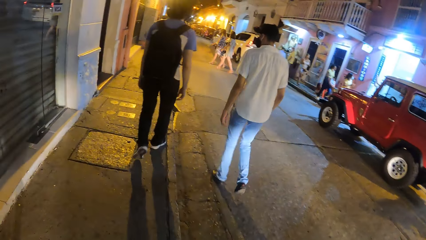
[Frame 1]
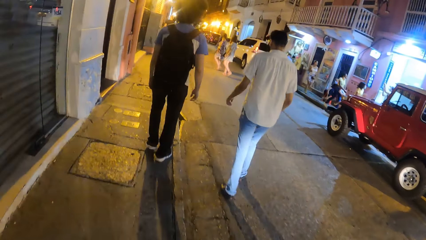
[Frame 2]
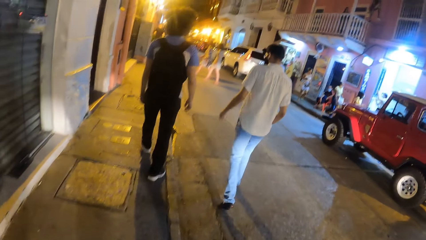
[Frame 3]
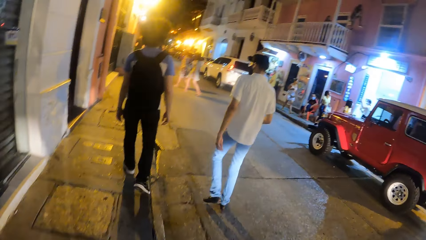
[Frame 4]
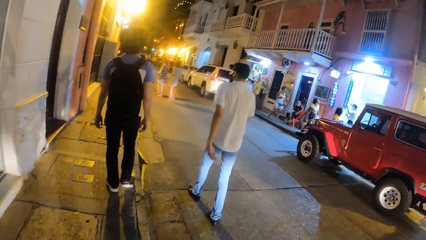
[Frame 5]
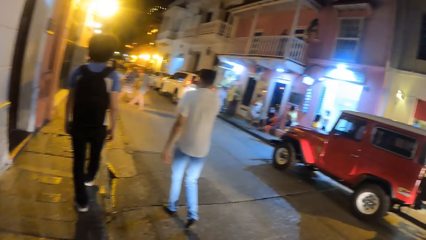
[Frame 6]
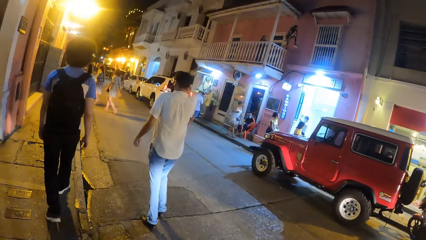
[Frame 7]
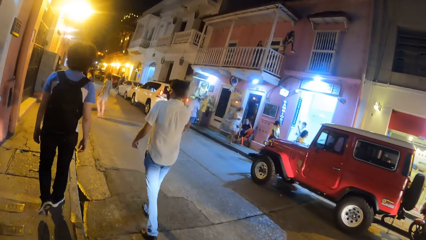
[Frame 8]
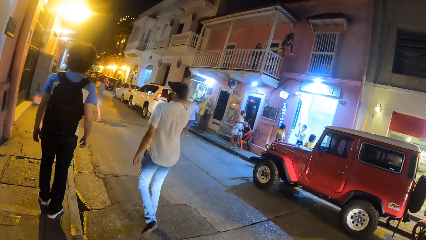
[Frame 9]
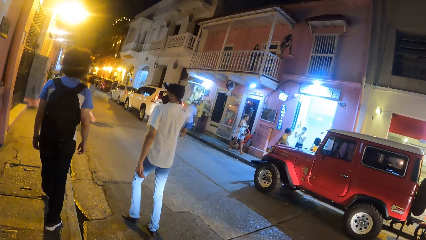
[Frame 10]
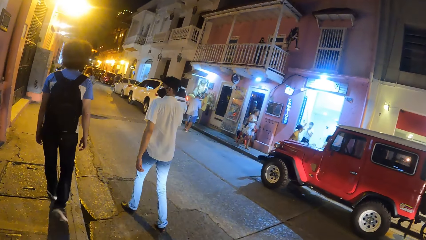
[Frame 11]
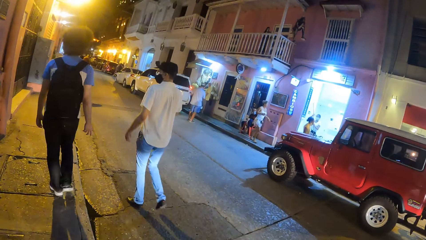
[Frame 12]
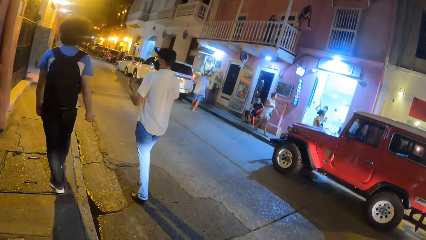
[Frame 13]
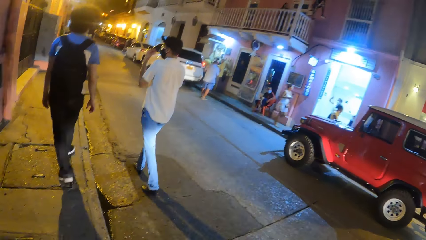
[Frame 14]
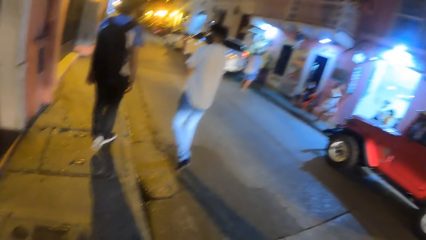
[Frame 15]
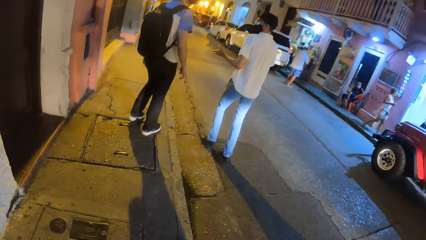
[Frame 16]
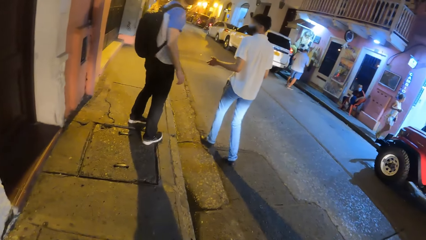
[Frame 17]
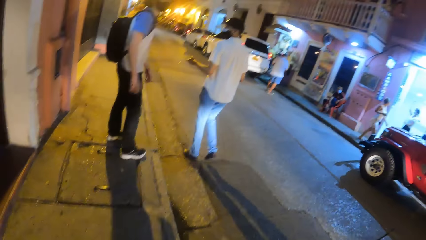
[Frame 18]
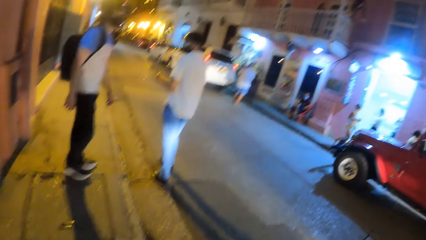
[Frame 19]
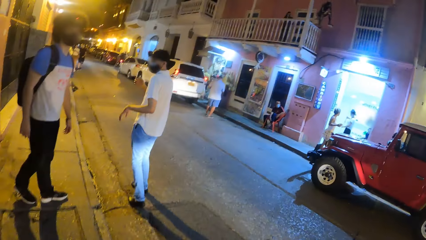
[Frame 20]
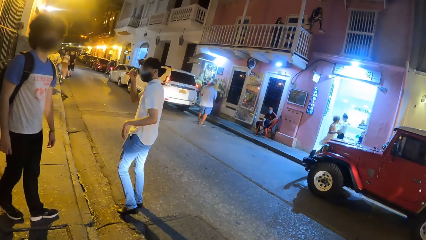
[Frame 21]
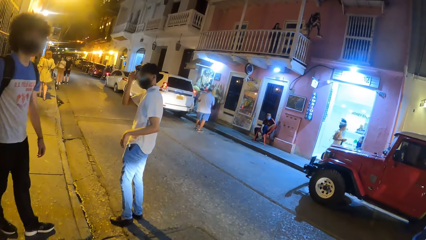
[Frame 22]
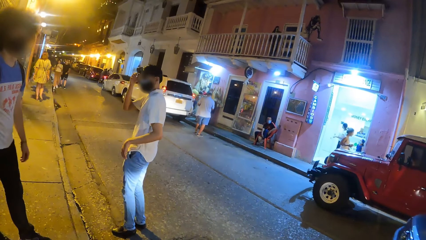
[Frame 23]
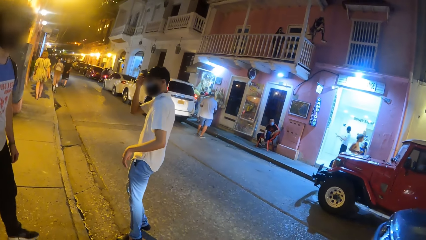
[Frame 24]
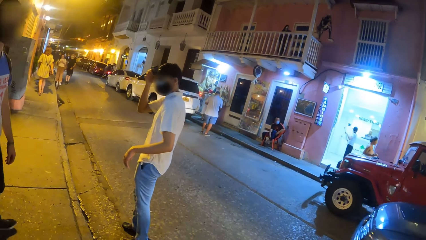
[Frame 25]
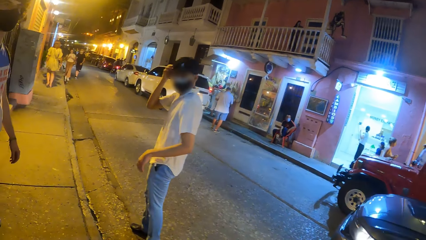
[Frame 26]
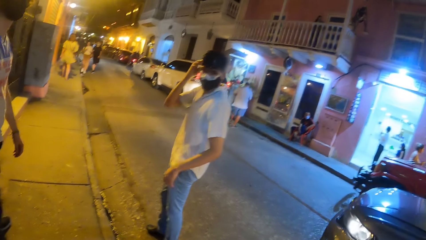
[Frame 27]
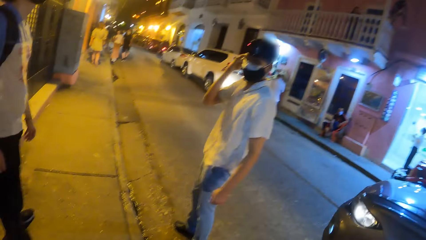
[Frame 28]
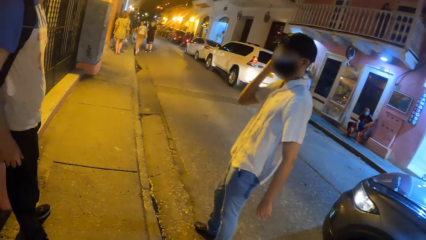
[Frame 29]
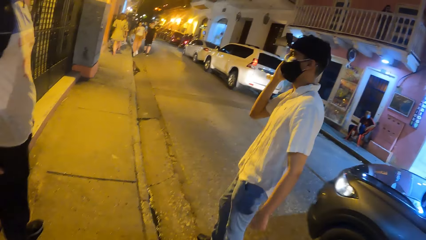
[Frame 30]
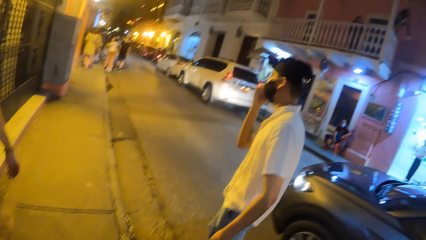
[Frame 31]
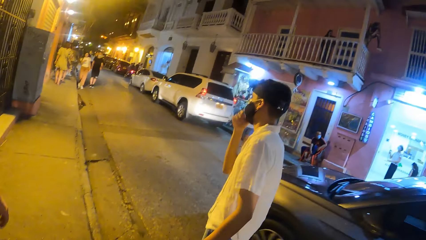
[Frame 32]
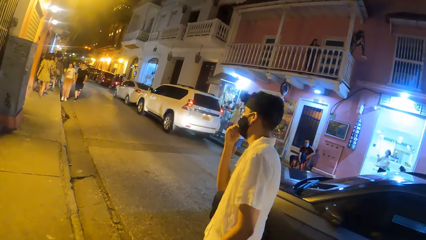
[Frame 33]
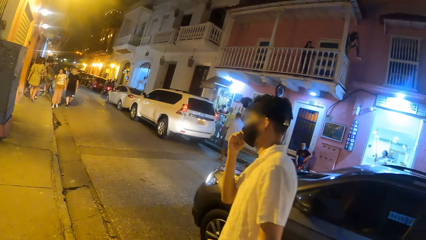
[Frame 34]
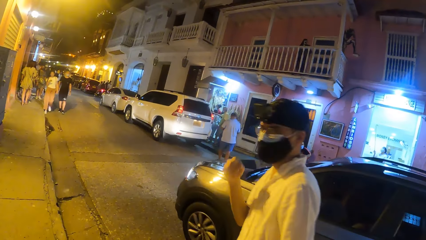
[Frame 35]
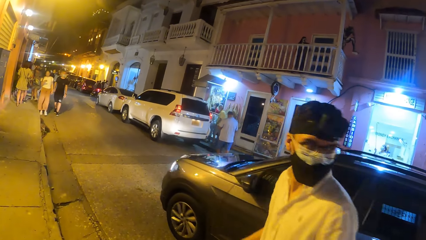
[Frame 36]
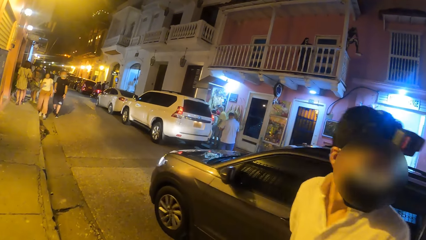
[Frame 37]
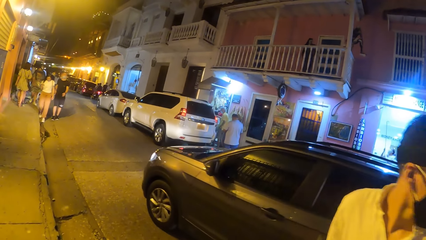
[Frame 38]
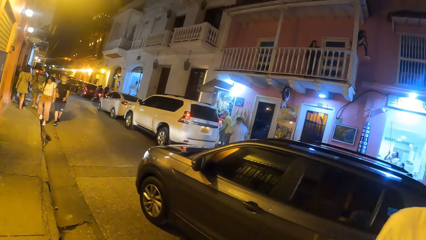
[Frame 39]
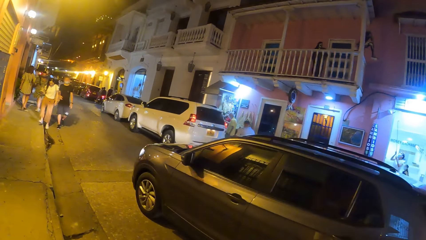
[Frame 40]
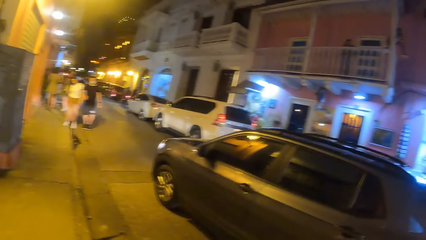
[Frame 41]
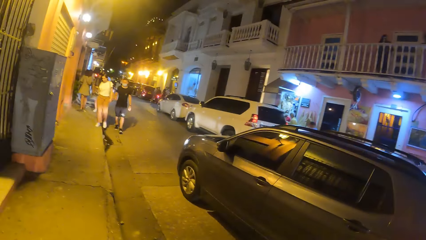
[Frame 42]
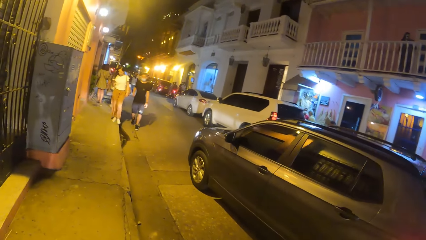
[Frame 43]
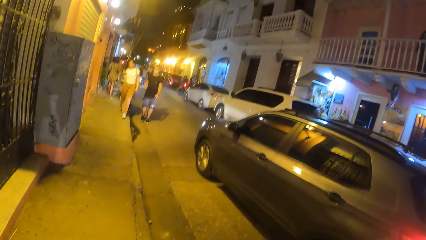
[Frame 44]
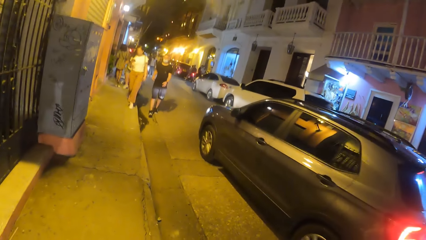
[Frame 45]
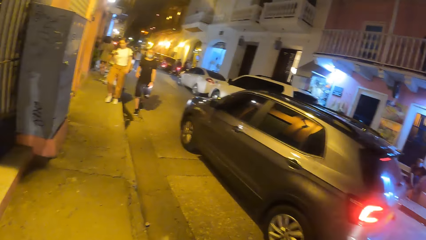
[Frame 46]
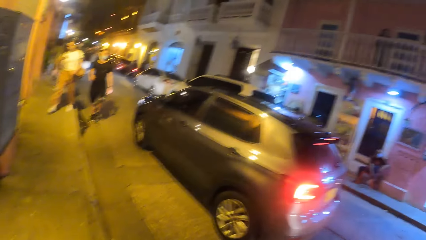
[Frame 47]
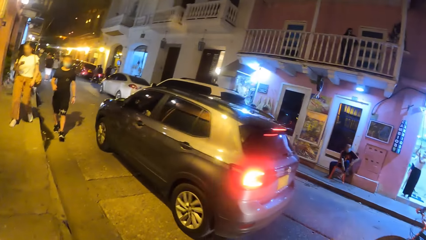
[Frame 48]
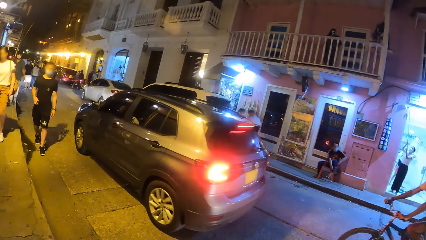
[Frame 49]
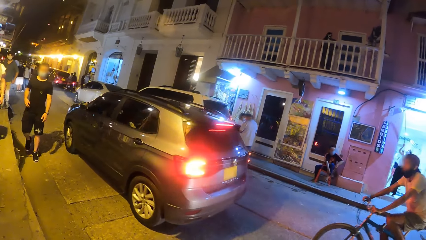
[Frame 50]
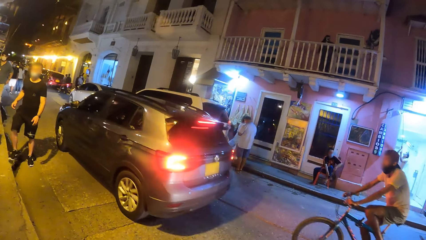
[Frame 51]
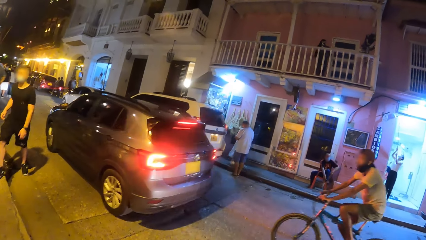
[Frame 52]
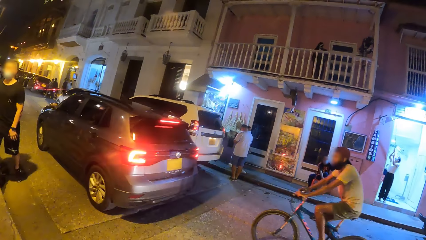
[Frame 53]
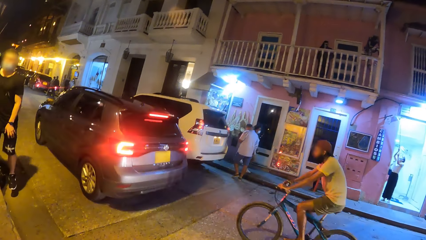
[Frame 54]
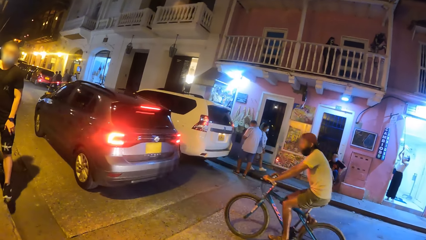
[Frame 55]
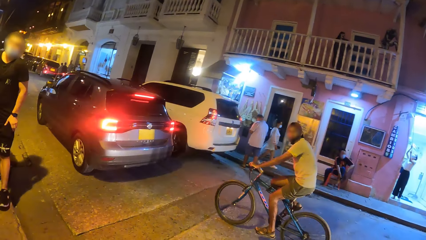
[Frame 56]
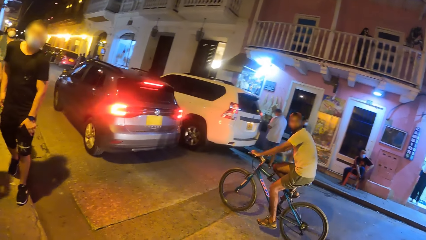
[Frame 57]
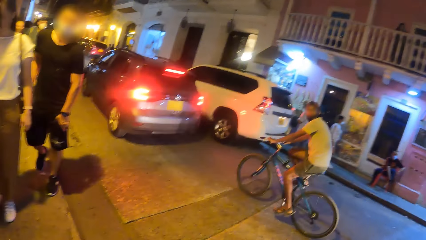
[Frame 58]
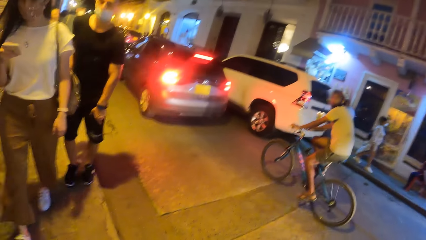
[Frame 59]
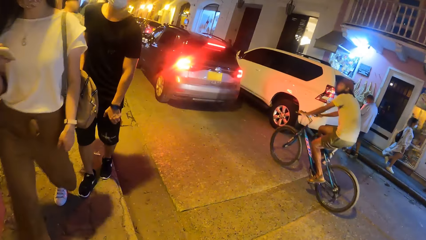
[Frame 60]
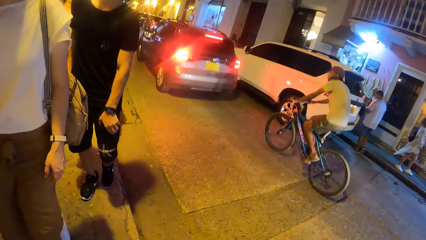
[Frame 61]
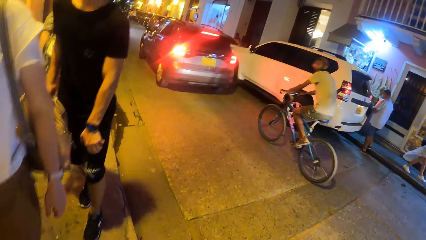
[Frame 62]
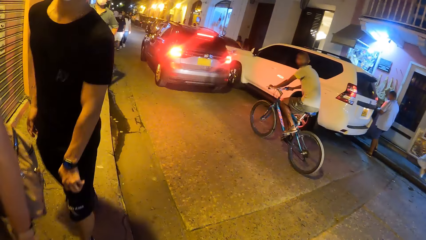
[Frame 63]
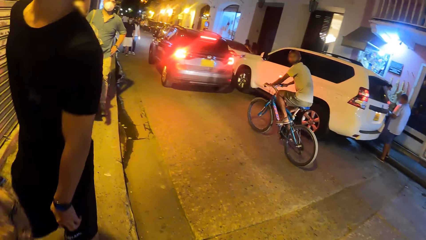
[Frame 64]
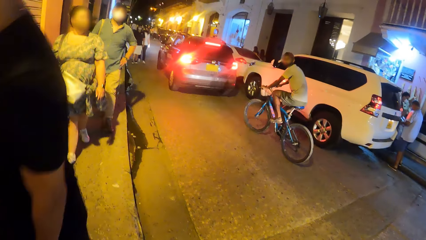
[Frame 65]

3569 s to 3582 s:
The man adjusts the facemask on his face with his right hand. The man and another man stand on the road. The first man adjusts a camera on his head with his right hand. The camera wearer walks on the footpath.

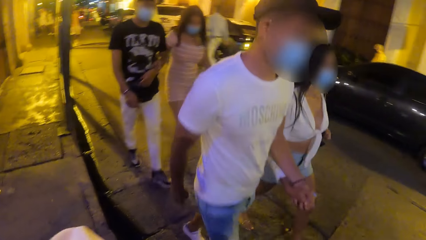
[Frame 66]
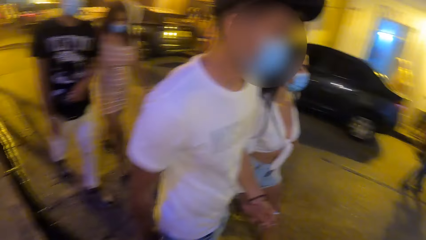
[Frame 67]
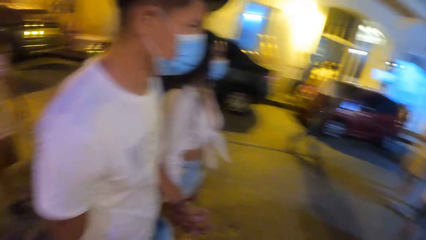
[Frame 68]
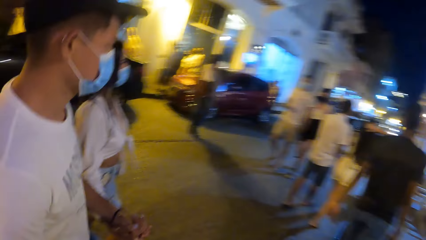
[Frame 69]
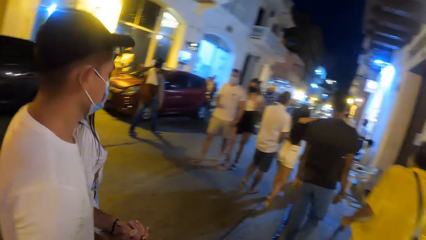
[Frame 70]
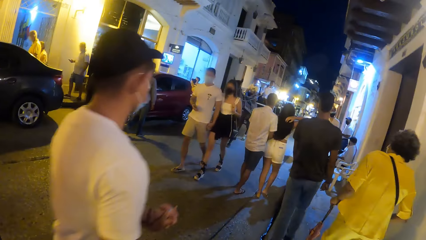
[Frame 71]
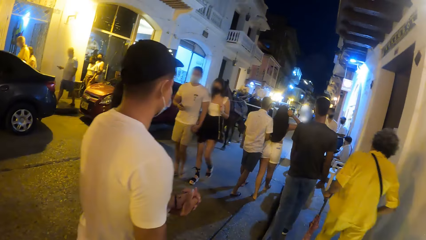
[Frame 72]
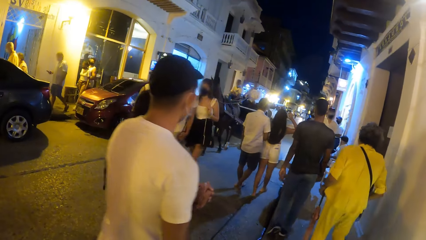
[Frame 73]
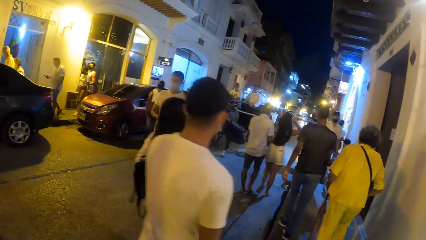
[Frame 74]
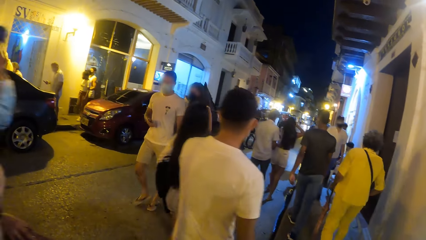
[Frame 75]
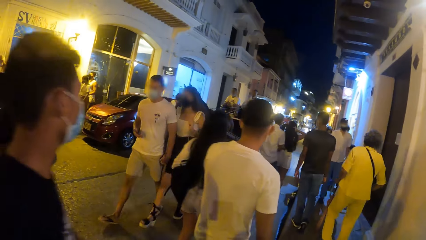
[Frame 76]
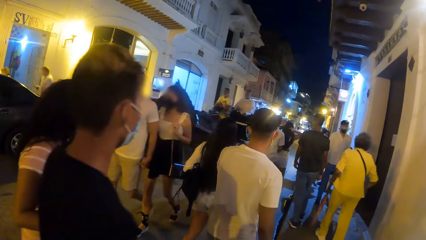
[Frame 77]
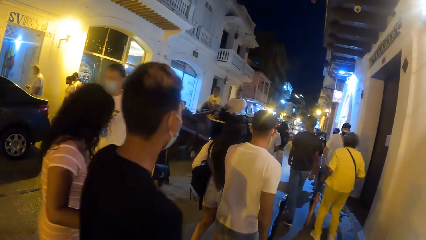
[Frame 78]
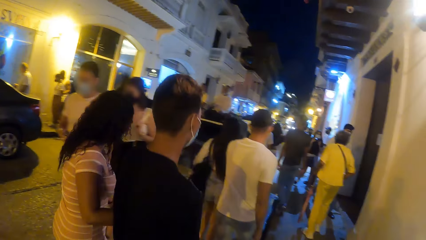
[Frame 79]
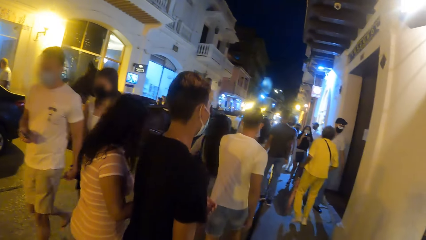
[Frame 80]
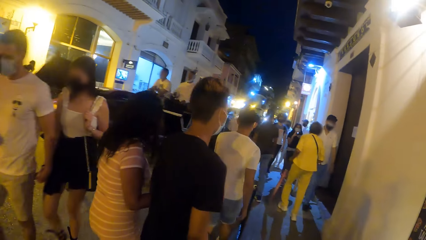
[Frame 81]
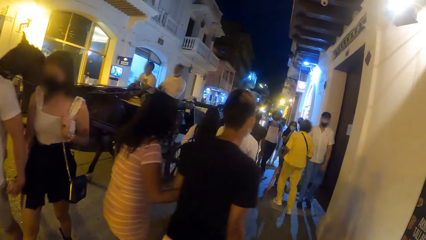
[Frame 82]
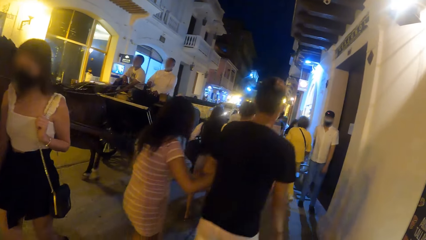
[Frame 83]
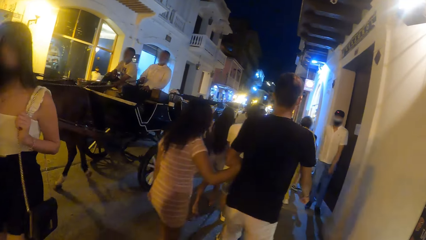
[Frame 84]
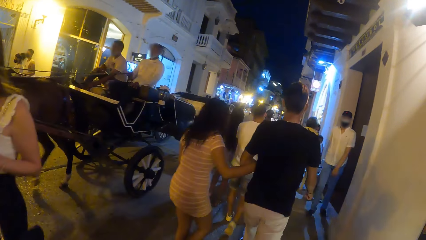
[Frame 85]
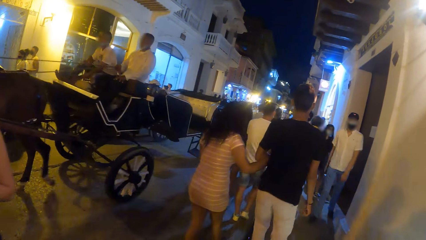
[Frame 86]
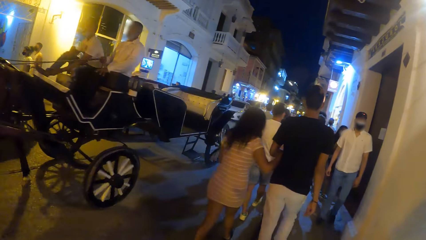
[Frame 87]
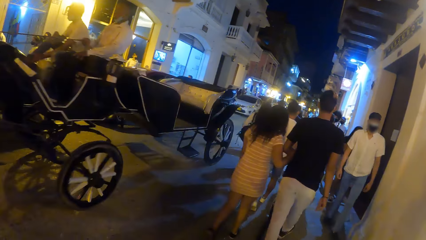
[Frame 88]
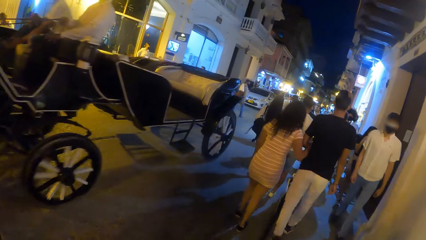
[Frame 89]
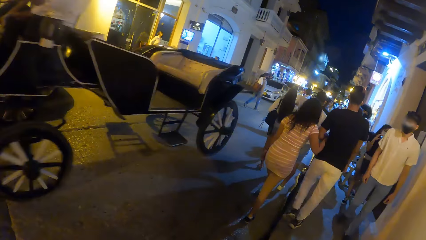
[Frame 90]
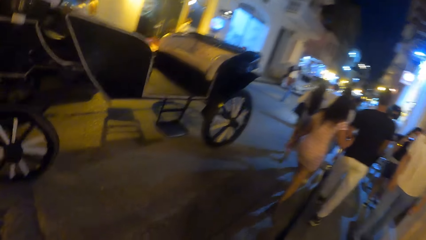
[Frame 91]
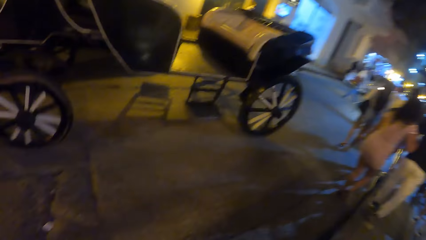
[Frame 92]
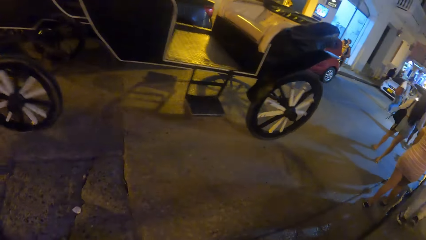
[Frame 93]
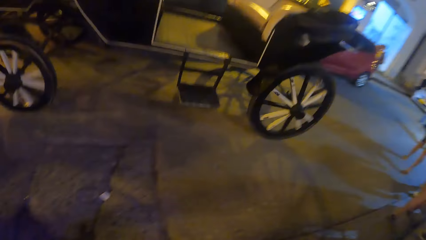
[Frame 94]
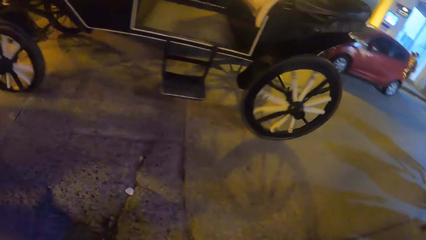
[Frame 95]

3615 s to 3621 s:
The camera wearer stands along the road.
